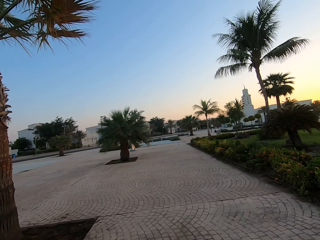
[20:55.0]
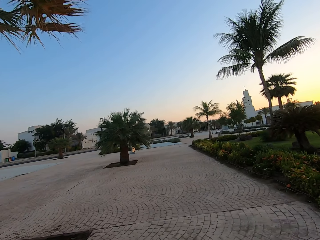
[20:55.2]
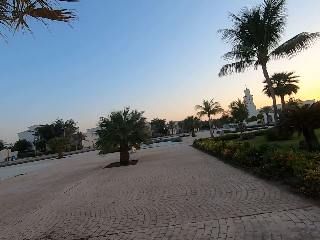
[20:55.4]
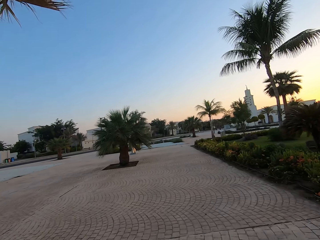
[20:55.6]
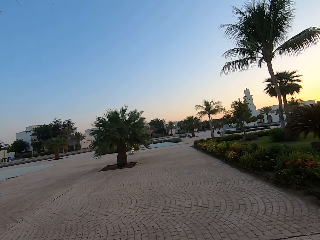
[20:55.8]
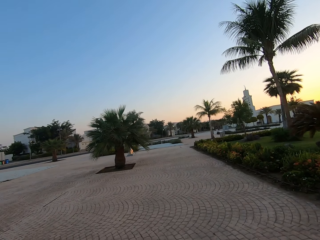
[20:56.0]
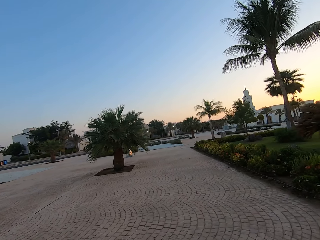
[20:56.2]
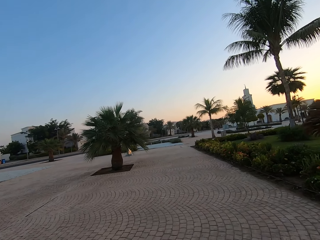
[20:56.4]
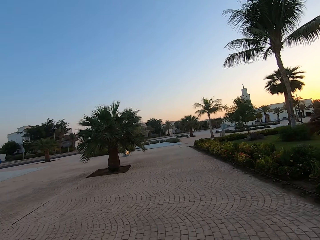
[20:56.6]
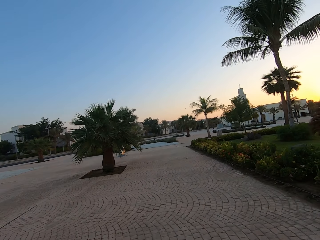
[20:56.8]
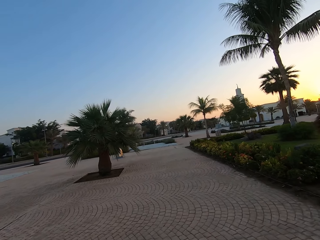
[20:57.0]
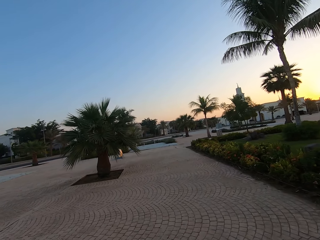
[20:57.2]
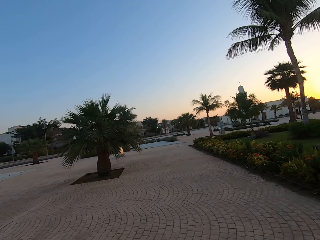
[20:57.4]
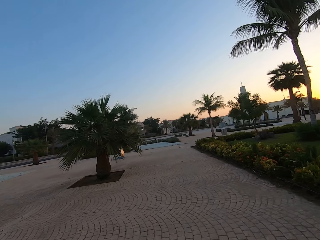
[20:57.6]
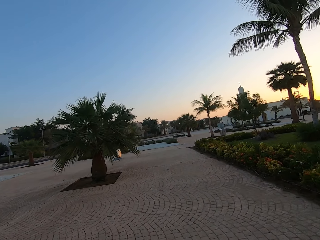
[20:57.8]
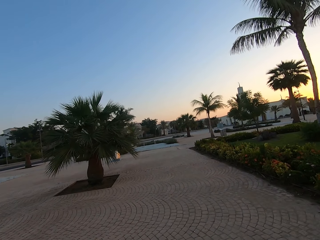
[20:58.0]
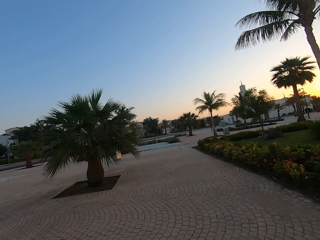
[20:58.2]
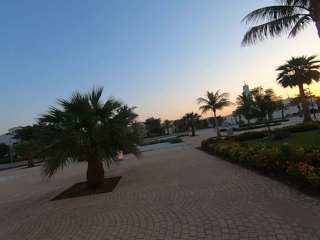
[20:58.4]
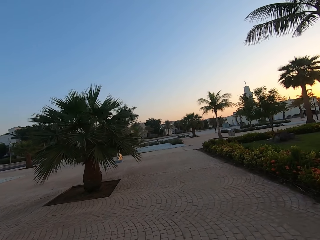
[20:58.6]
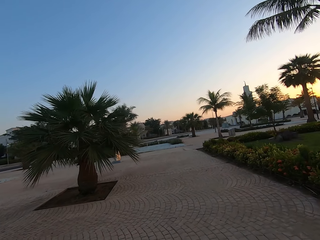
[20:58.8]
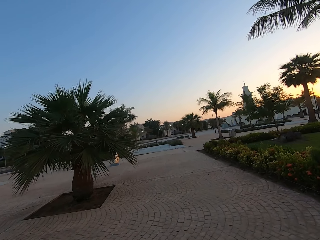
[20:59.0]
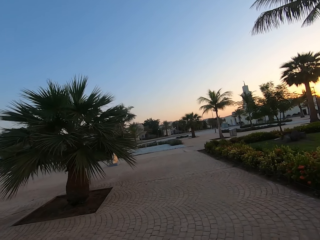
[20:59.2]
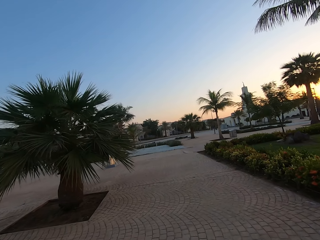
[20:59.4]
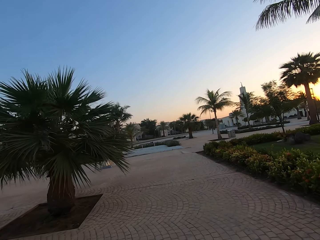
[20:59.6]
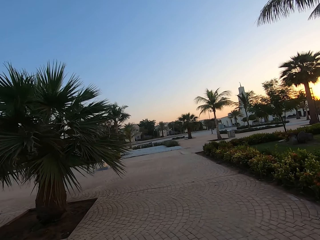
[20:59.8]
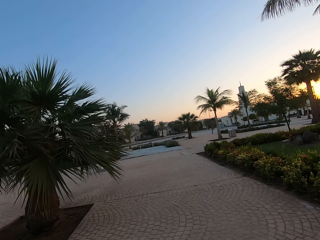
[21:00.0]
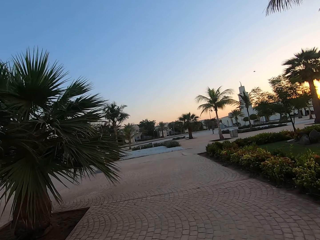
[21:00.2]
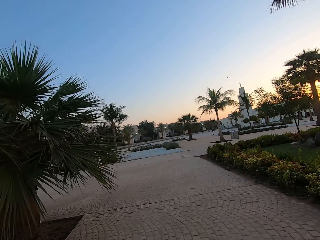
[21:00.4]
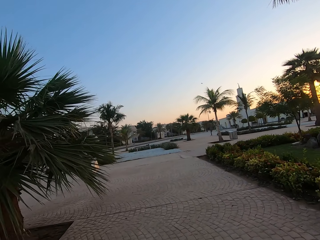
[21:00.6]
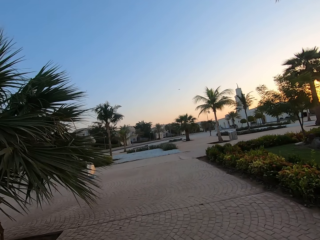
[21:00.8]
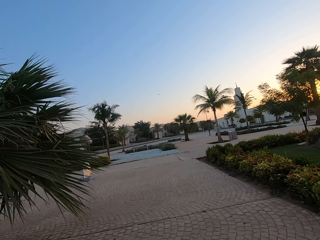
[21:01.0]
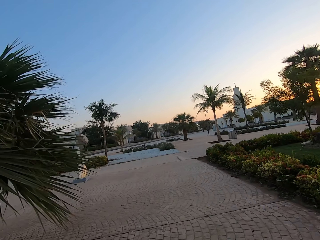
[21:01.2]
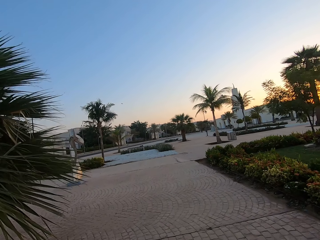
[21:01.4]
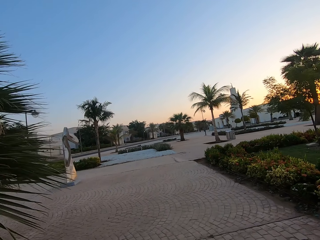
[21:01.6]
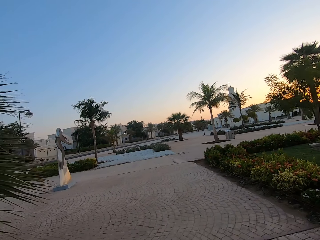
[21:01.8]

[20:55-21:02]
The camera wearer jogs forward on the pavement.

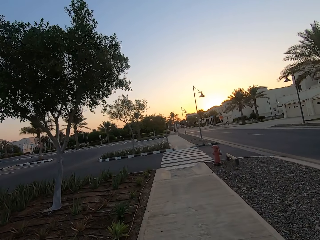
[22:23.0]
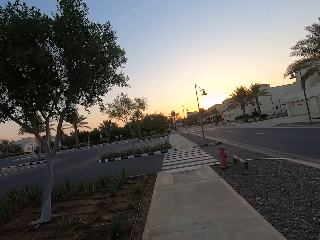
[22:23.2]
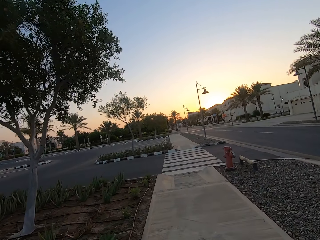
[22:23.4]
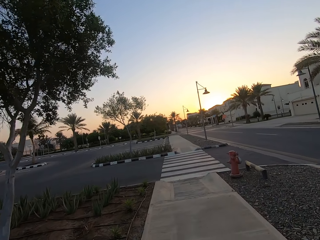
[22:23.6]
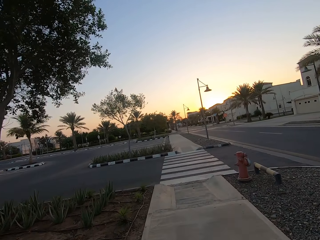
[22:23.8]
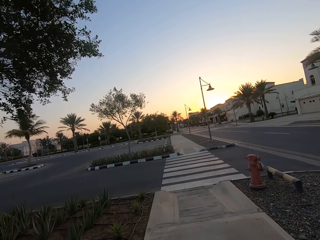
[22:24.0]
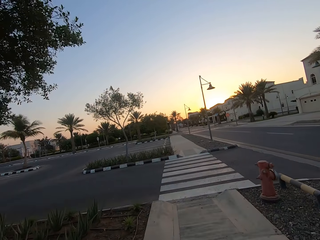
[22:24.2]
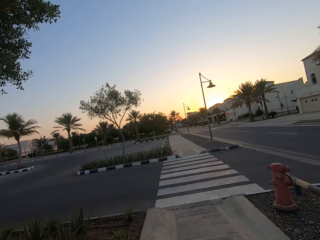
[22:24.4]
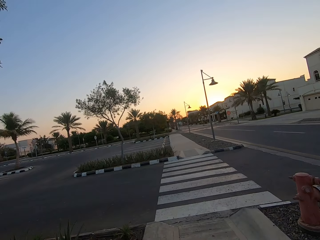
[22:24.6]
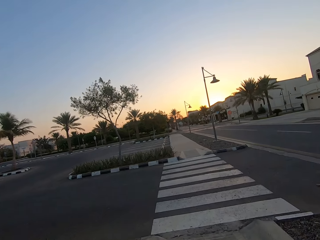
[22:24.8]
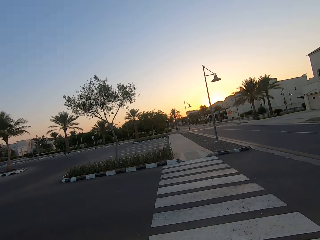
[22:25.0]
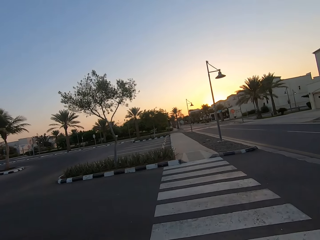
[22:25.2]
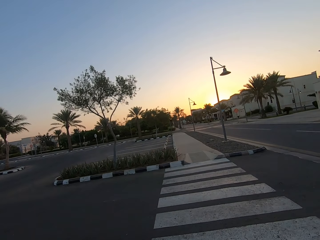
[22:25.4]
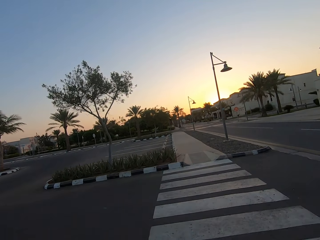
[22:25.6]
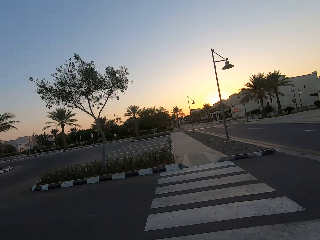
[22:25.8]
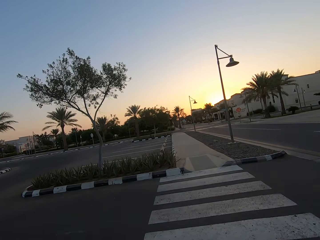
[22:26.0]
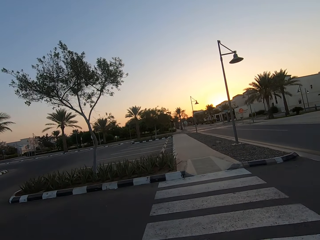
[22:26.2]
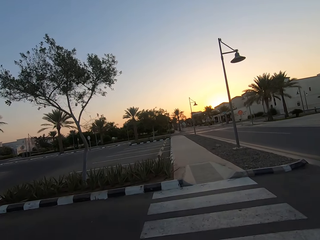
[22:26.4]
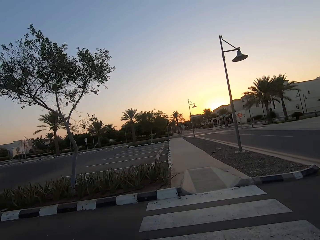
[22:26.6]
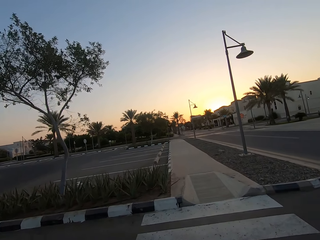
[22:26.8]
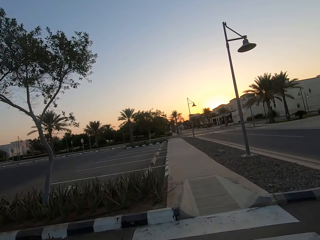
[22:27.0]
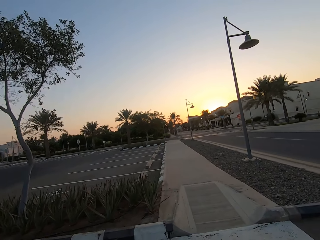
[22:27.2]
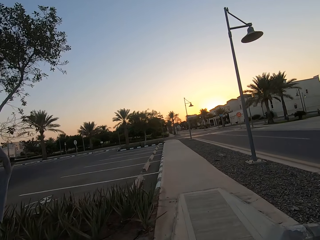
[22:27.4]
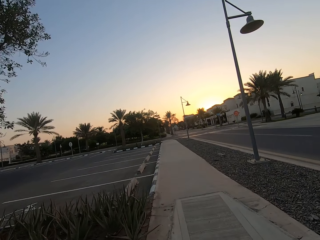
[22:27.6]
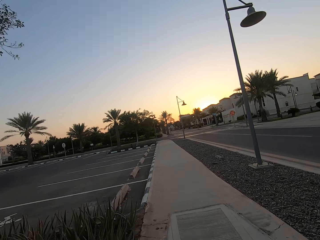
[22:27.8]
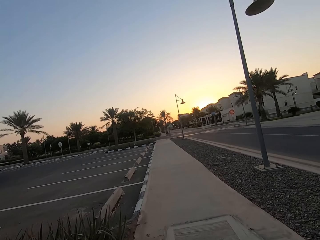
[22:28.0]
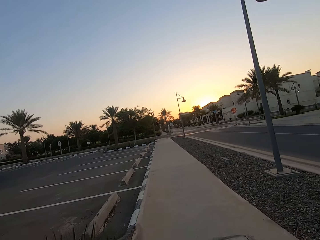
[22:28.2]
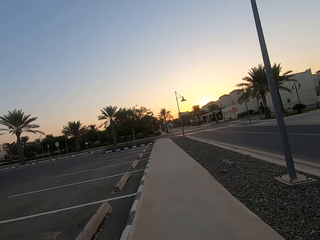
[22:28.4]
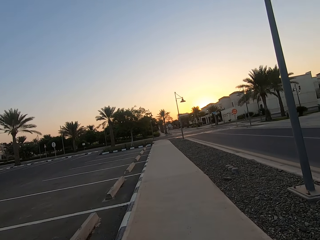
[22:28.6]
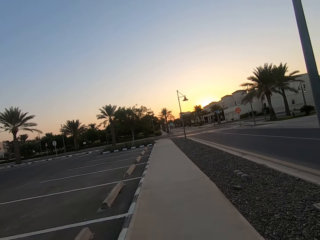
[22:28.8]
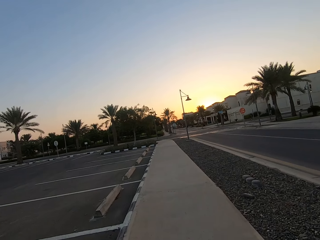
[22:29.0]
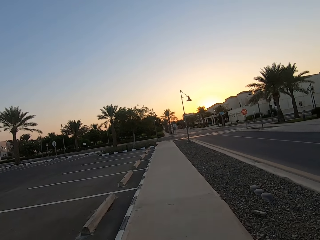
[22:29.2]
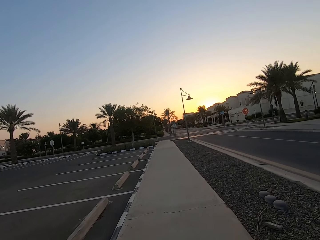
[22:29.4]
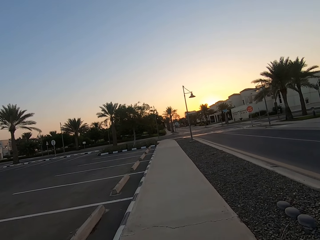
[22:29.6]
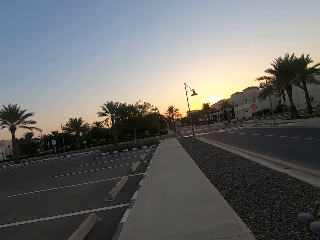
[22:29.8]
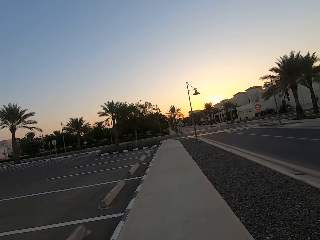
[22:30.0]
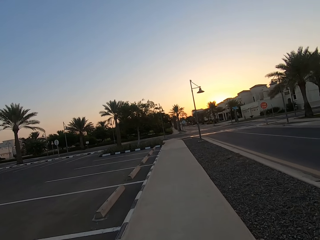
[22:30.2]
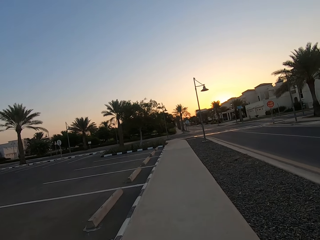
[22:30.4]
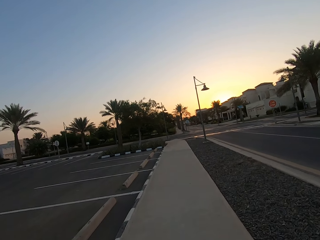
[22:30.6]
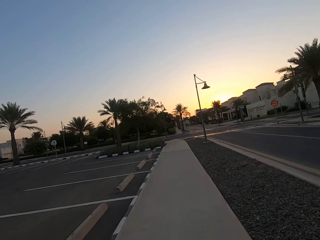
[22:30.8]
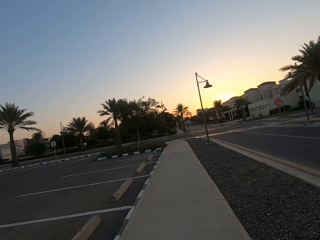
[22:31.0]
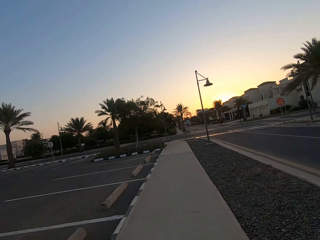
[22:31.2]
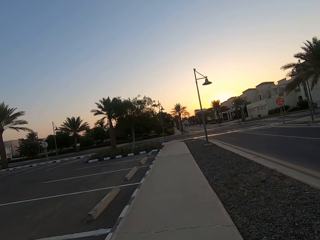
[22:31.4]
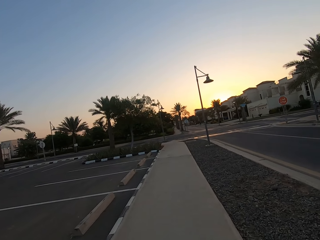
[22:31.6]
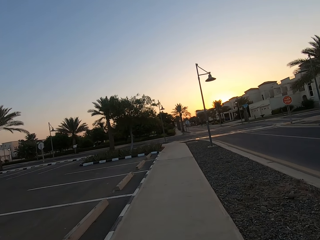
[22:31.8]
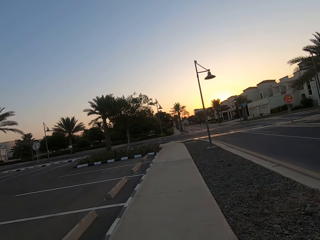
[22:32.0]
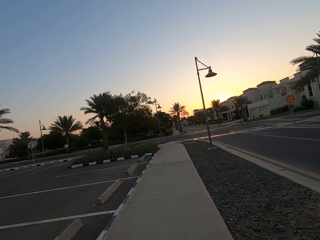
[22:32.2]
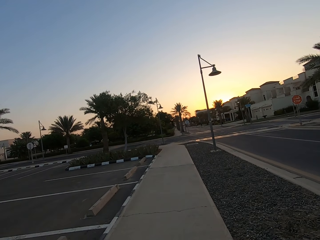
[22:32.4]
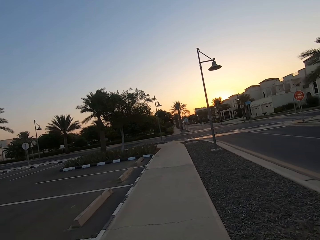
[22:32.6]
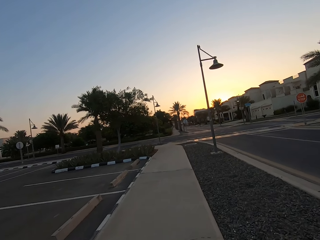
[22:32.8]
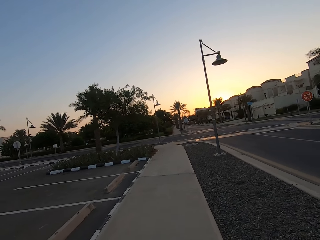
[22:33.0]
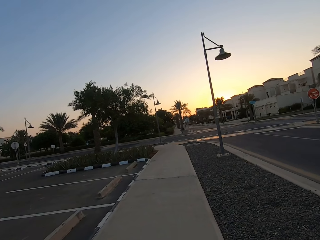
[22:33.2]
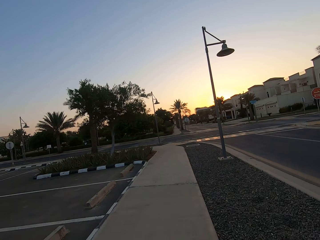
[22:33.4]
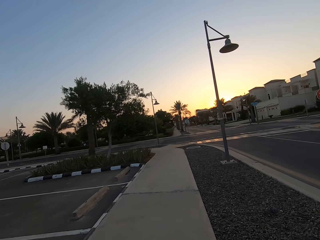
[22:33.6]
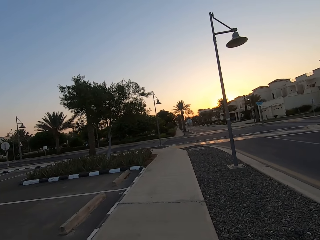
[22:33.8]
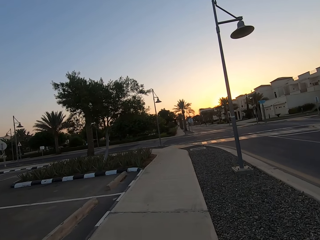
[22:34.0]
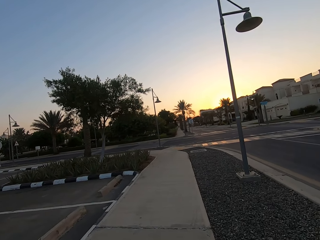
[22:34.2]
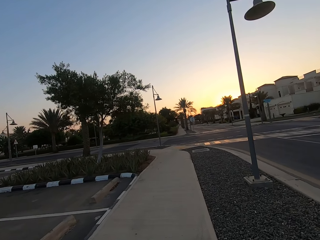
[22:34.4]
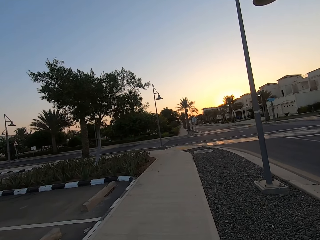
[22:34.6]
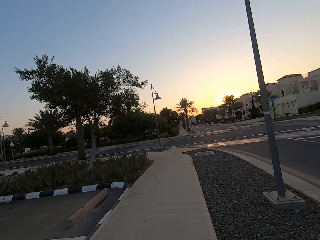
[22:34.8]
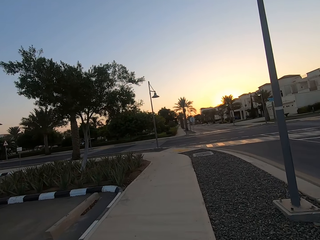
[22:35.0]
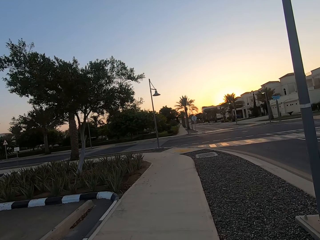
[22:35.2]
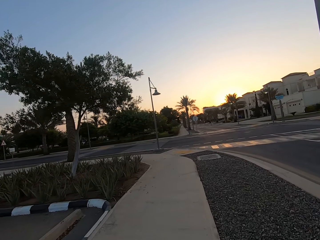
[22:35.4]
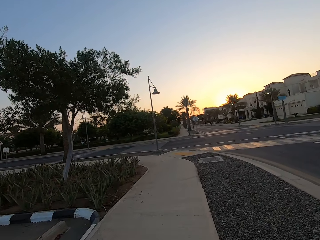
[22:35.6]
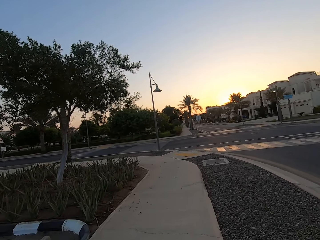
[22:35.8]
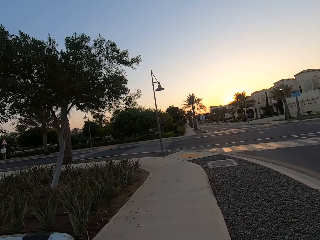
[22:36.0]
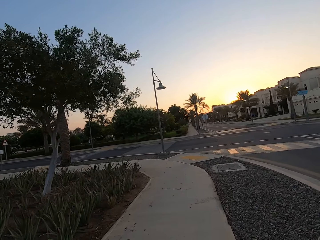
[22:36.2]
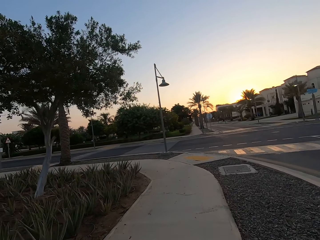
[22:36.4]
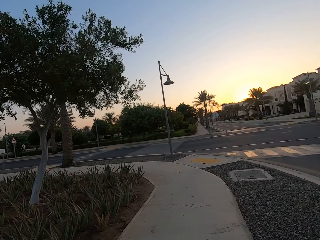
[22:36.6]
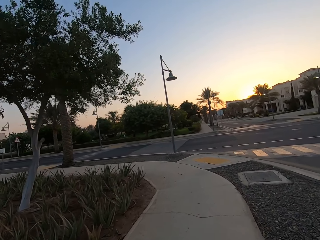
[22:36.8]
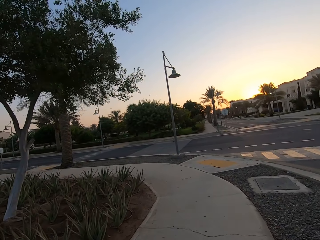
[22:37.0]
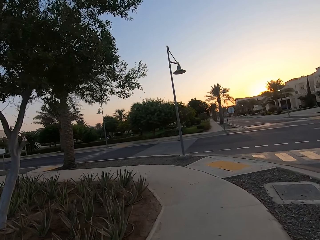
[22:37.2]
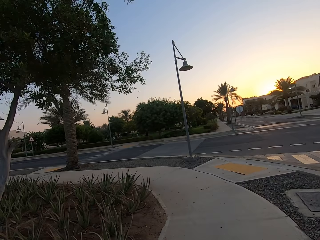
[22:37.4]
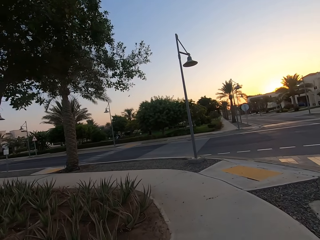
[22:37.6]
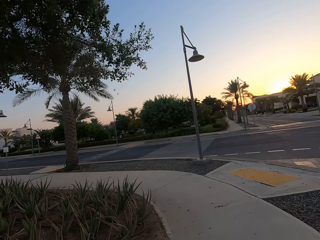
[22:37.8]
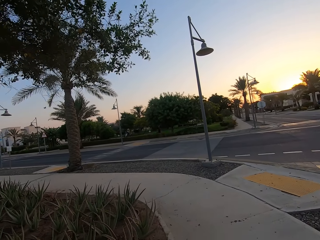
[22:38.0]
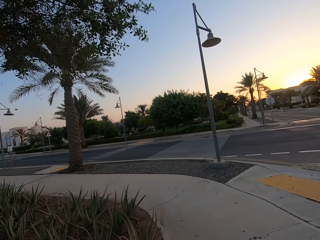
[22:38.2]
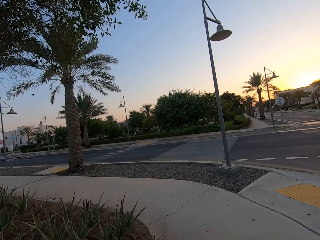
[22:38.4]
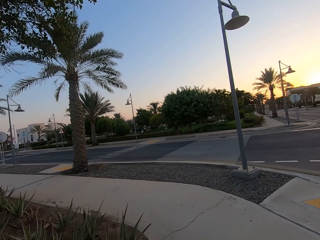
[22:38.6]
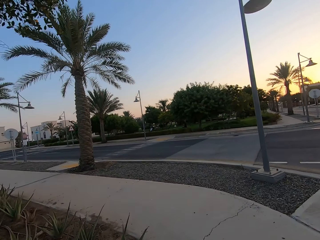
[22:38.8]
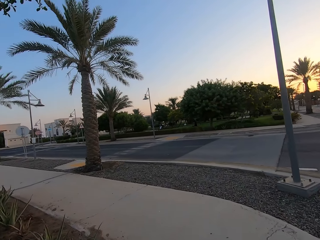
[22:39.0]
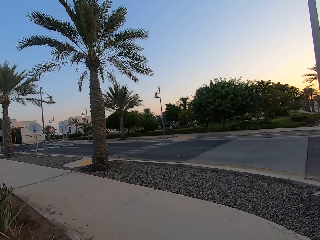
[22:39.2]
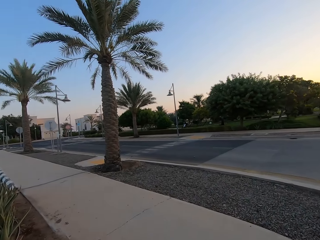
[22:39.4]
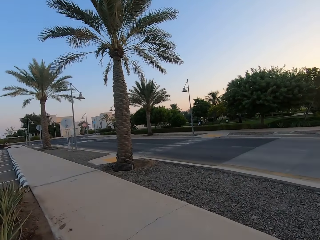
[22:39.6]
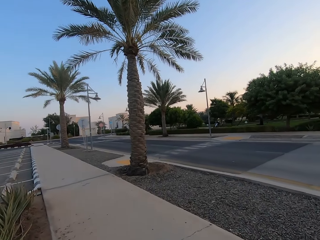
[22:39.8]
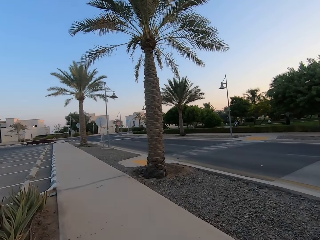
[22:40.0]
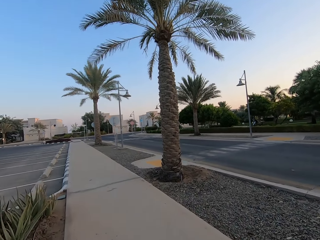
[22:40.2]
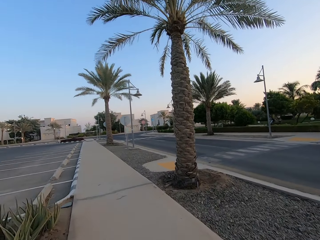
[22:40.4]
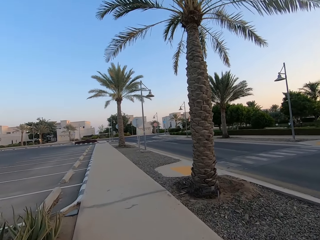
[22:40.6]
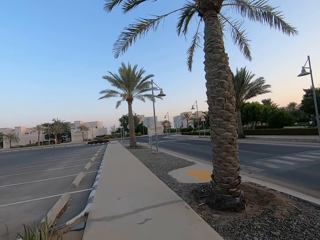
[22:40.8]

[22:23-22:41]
The camera wearer crosses the road. They jog forward on the pavement.
